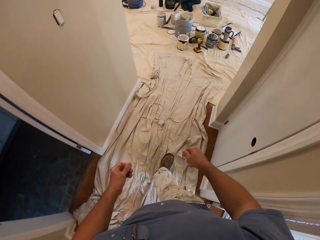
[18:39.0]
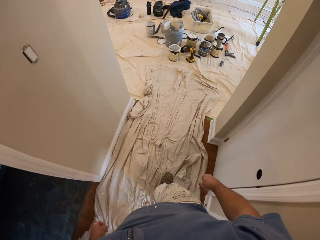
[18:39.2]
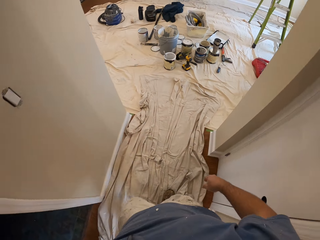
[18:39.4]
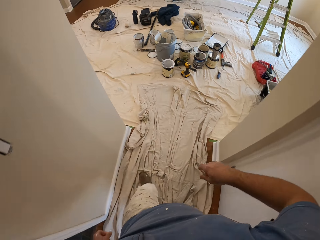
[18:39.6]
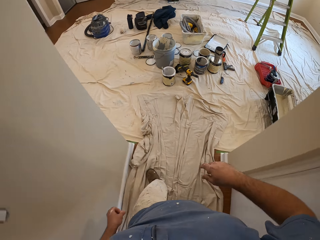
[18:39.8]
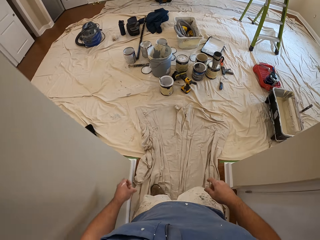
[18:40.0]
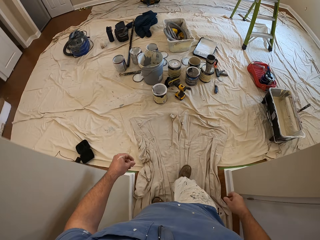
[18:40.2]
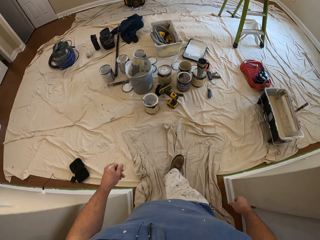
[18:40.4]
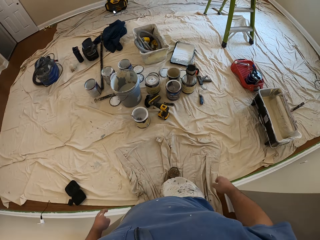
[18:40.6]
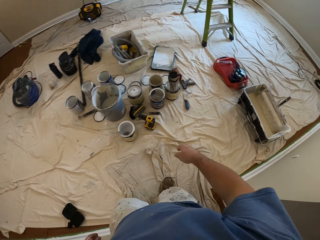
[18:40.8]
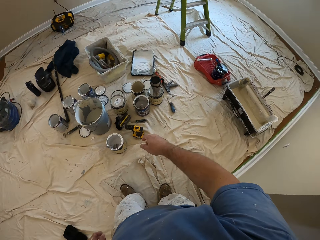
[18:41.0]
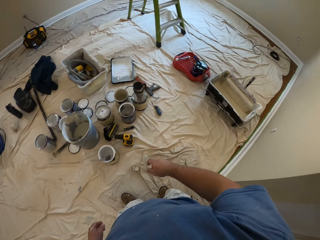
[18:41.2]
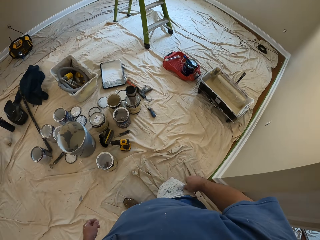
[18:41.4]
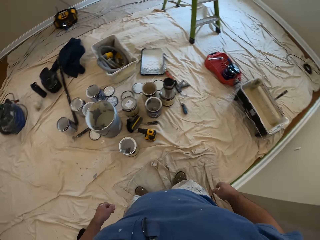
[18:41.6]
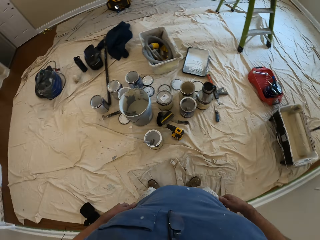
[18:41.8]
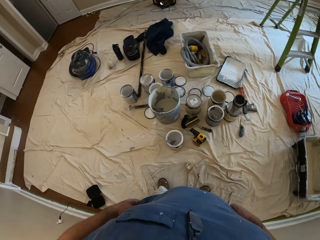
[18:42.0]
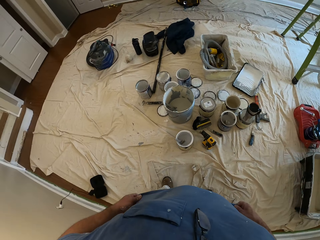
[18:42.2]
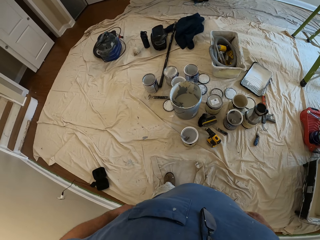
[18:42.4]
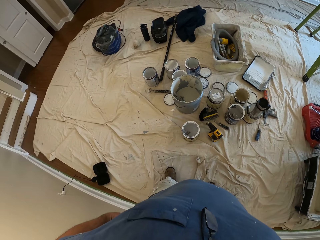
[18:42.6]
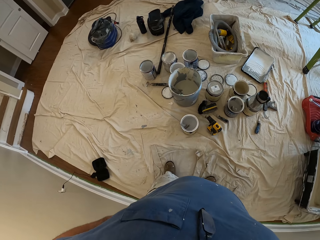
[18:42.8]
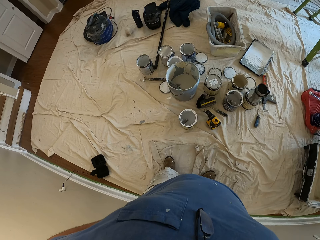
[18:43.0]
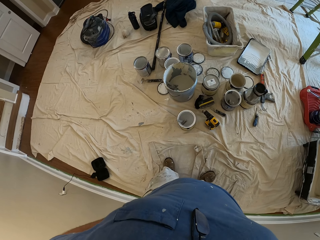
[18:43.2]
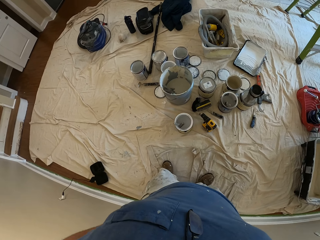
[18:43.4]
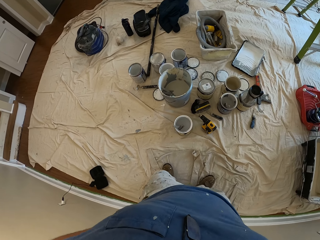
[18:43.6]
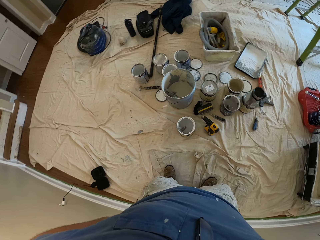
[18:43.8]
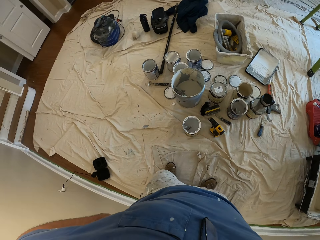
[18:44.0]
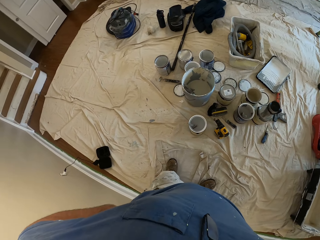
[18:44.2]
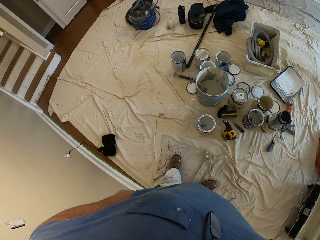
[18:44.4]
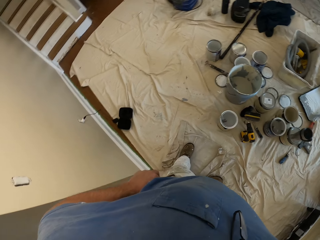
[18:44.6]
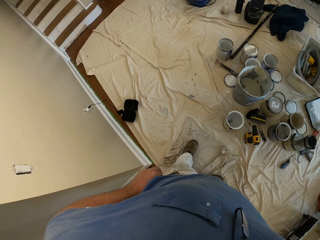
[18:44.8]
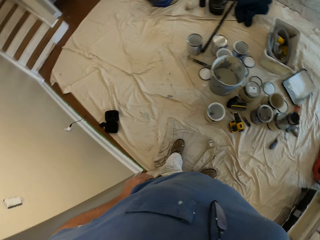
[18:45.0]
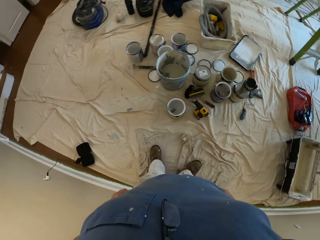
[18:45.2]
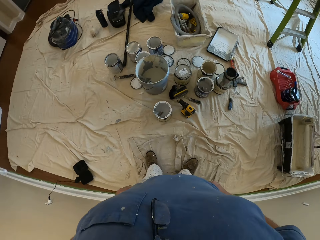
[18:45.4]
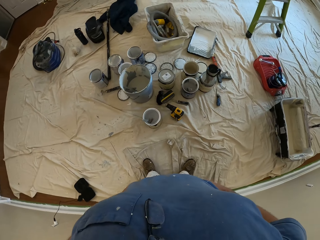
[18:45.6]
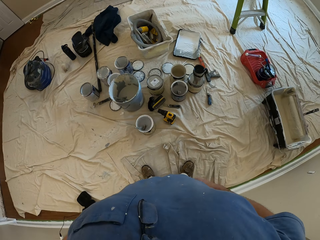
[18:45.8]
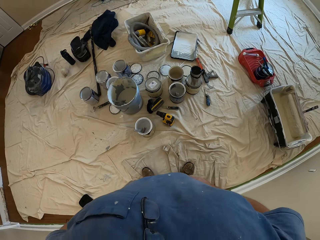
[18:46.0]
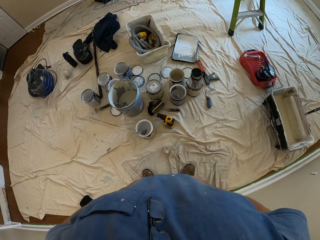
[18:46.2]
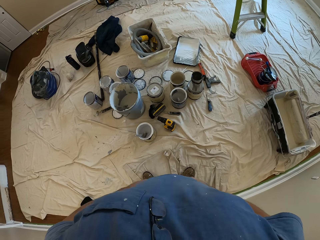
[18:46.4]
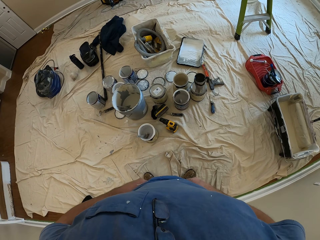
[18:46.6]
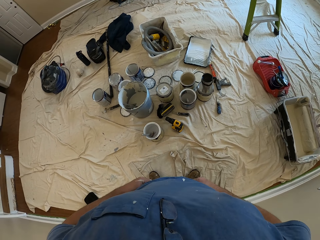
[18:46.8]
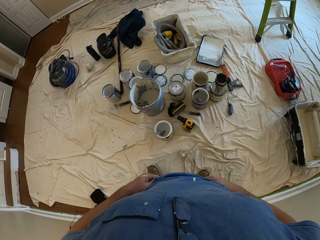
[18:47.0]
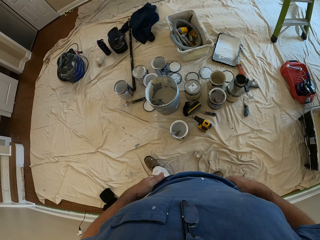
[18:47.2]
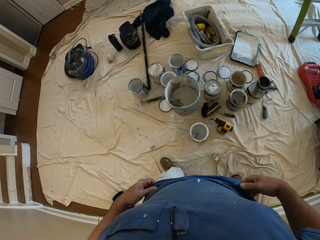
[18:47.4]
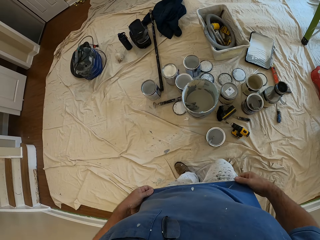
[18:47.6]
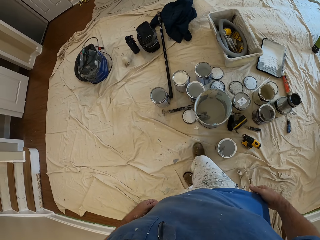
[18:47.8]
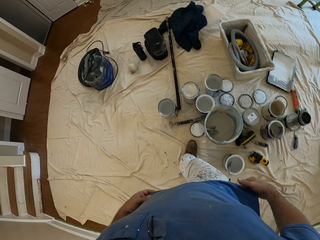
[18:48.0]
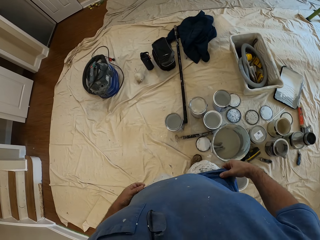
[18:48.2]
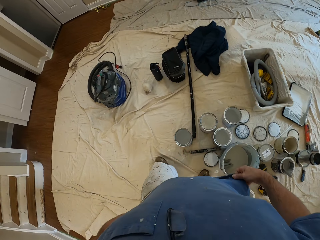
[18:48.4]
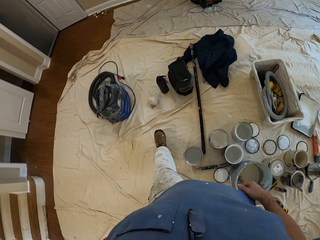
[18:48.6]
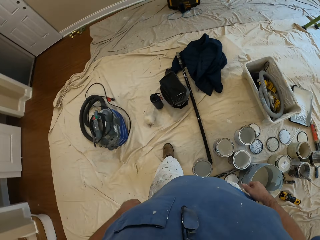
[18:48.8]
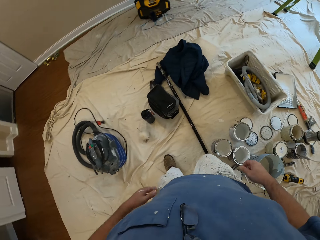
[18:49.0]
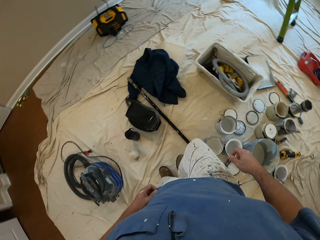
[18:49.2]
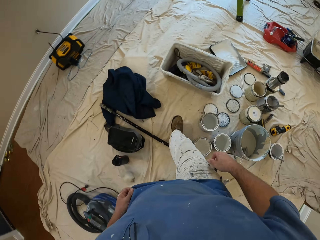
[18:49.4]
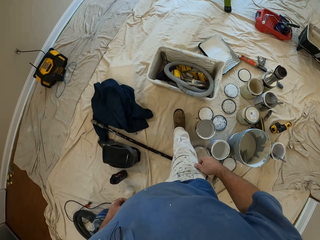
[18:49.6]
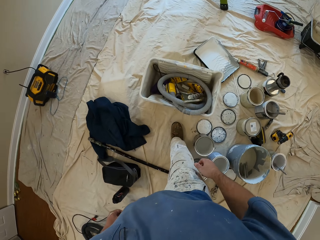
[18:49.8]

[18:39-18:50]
The camera wearer unfolds the hands. He walks in the room. He stands in a spot in the room. He adjusts his clothes with his hands. He moves towards a white plastic bucket in the room.

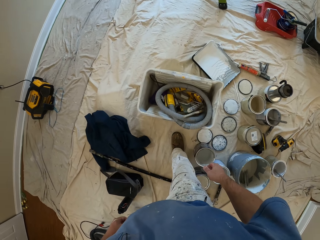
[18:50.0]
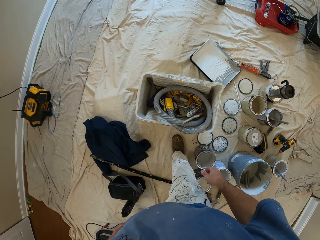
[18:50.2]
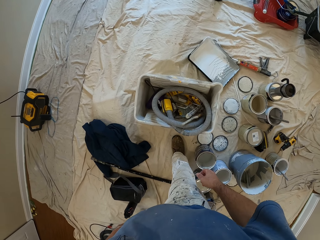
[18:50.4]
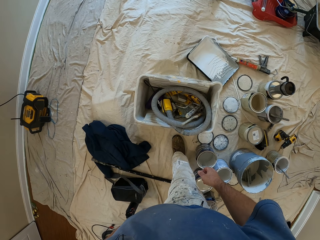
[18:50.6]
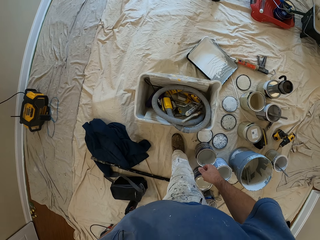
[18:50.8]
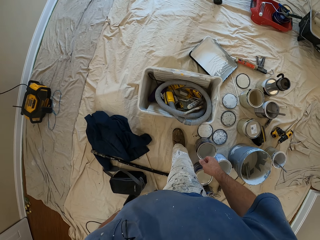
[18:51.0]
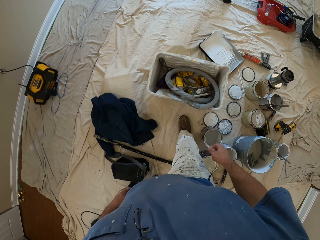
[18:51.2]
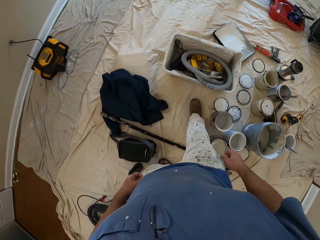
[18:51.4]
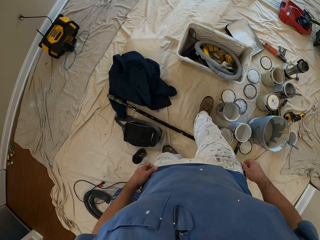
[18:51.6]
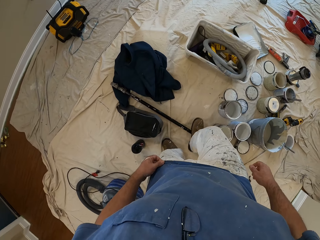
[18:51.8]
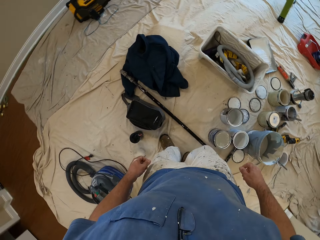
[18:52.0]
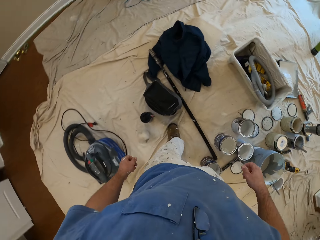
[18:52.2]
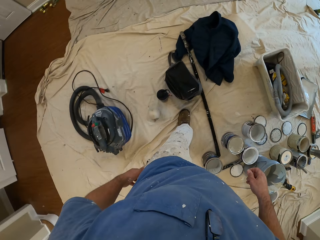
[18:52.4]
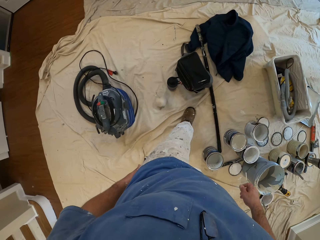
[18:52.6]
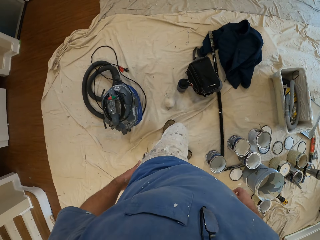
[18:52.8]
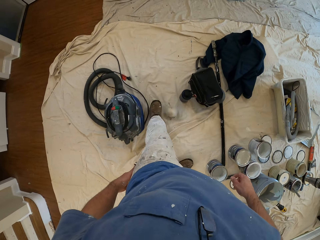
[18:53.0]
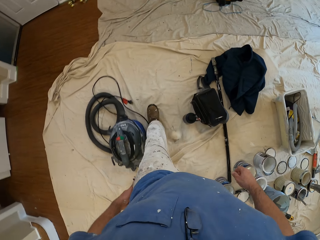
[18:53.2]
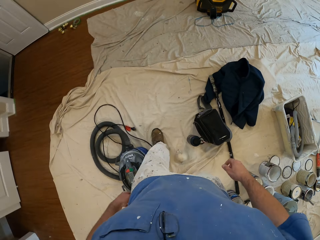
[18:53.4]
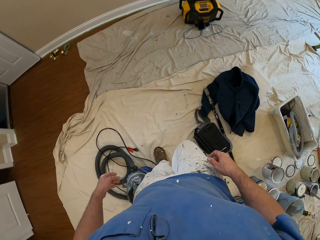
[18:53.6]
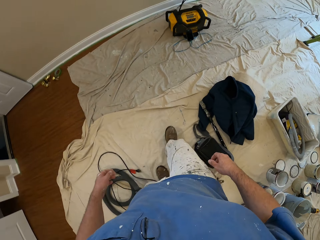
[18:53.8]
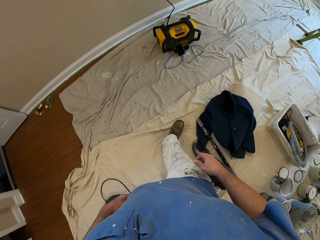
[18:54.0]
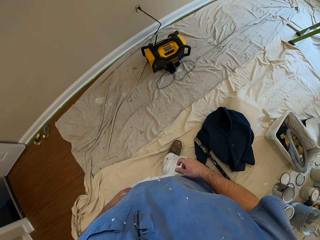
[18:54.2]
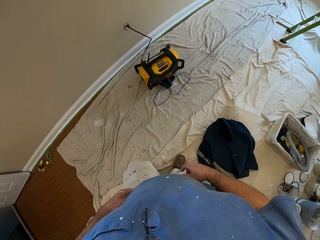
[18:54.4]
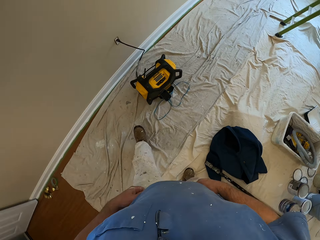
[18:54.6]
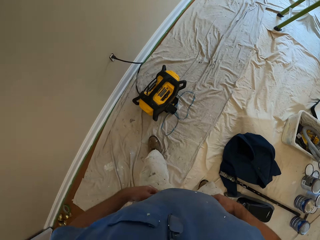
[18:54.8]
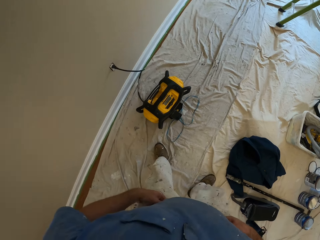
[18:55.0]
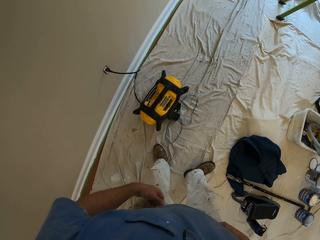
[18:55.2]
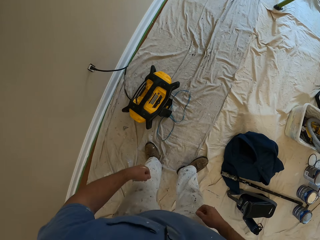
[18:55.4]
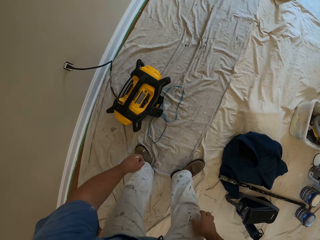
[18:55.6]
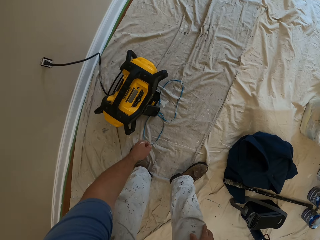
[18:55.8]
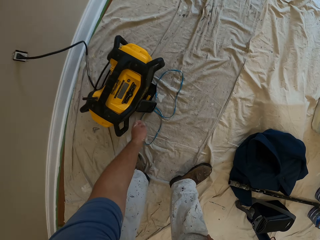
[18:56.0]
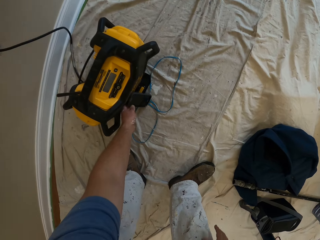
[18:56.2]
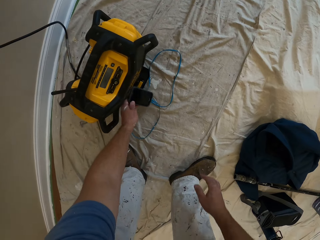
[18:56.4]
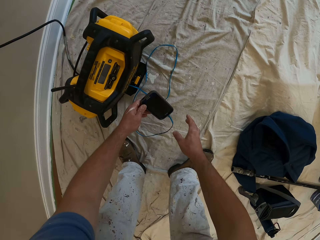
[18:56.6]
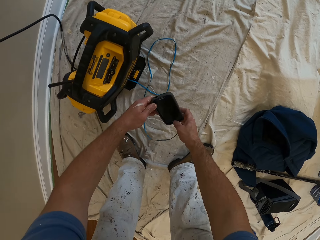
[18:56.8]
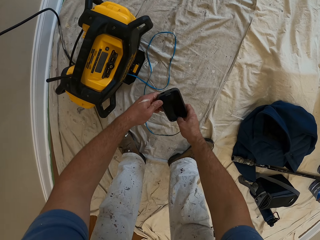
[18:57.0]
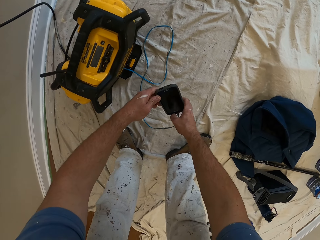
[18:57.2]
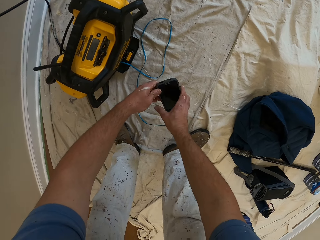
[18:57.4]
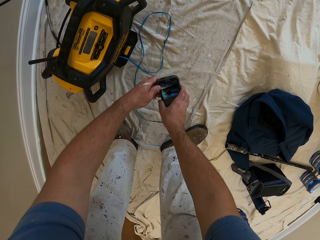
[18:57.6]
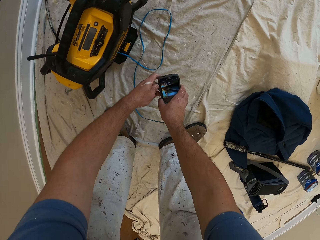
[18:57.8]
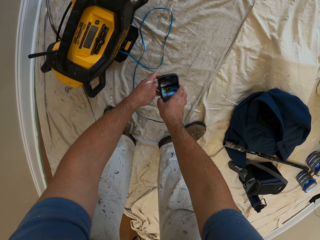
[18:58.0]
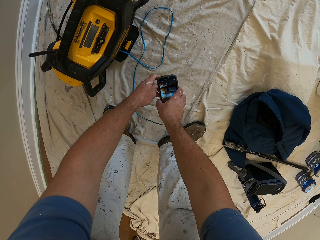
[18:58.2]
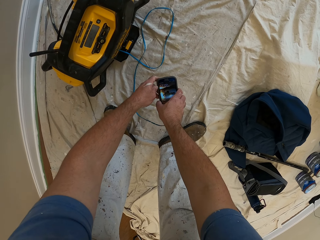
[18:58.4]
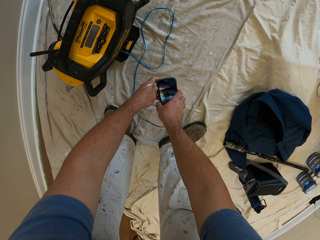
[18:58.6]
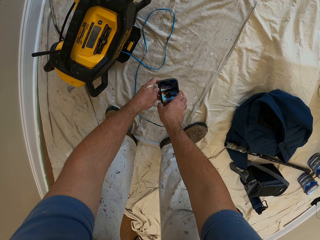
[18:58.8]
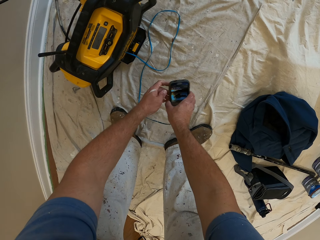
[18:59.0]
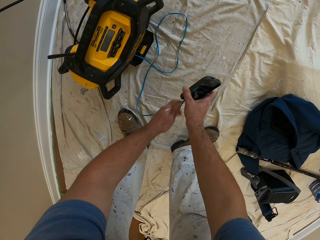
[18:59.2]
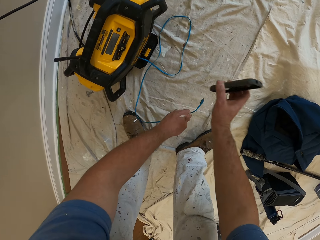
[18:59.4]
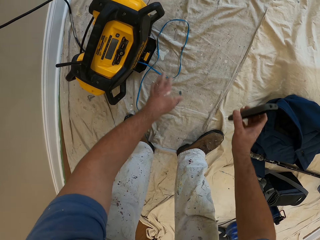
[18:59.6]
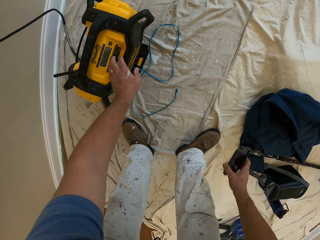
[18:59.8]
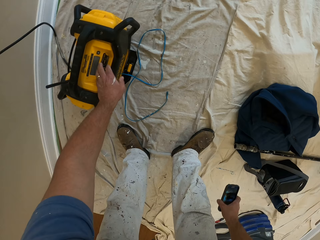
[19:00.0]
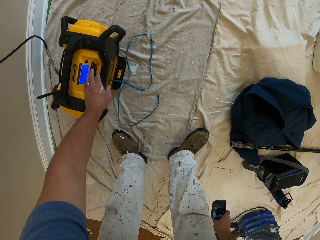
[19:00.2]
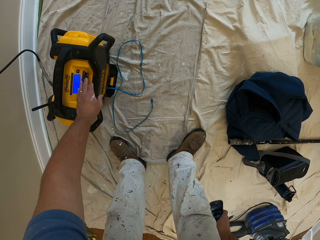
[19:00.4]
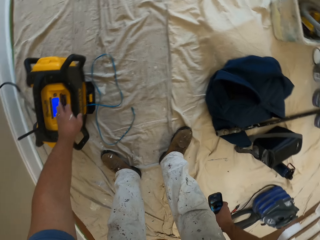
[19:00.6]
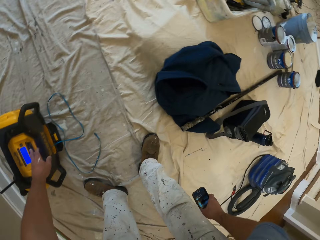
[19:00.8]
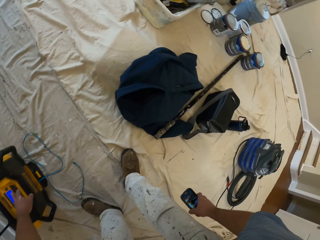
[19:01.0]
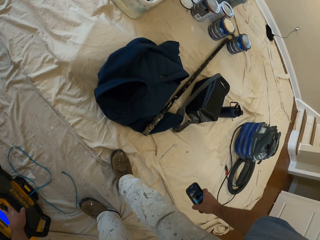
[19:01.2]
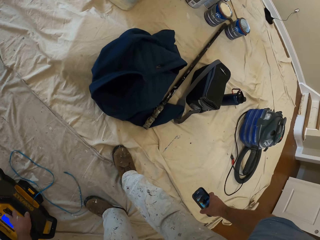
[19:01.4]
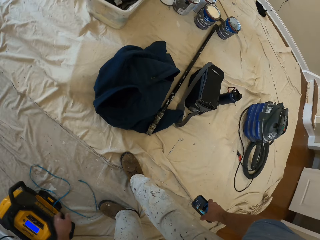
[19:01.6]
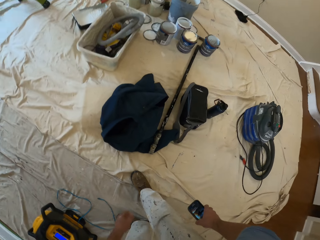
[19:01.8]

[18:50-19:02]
The camera wearer stands before the white plastic bucket in the room. They move from the white plastic bucket to a music player in the room. They pick up a phone beside the music player. They switch on the phone. They remove a cable from the phone. They switch on the music player.
